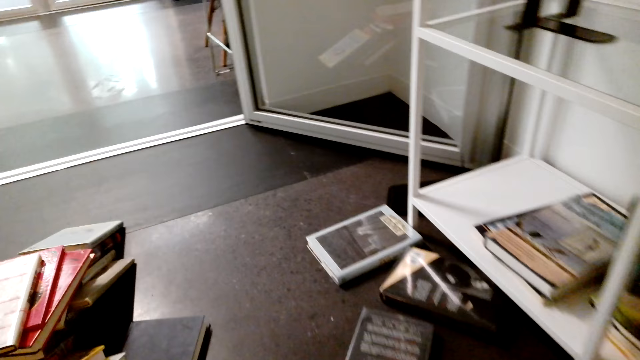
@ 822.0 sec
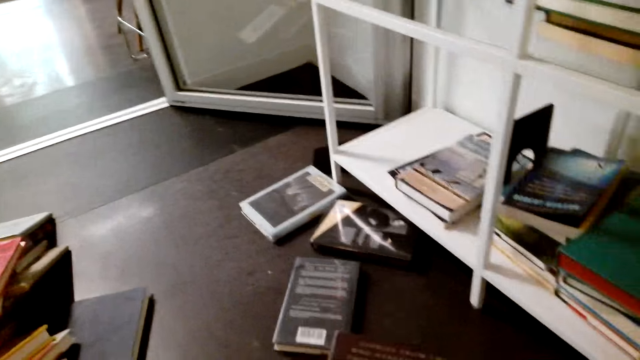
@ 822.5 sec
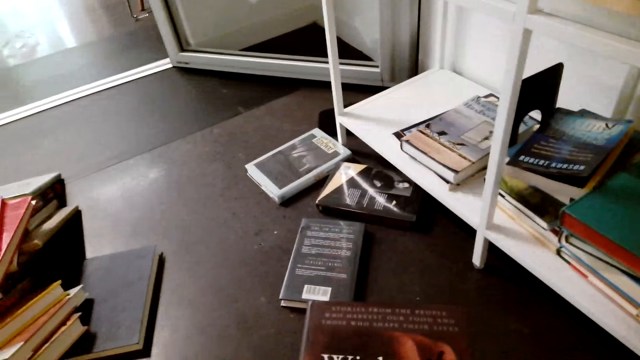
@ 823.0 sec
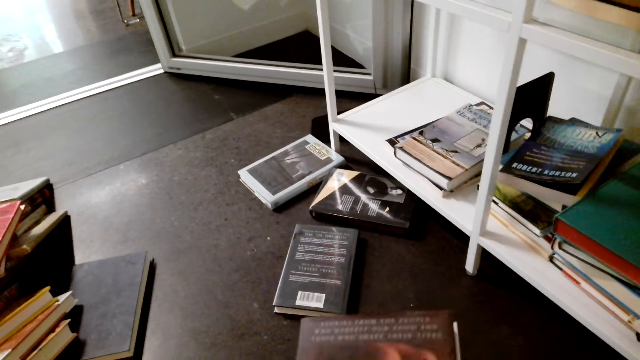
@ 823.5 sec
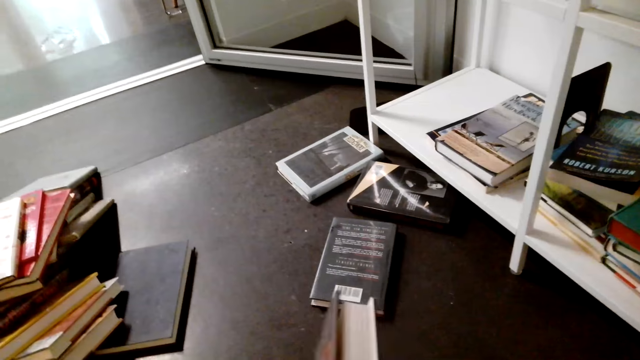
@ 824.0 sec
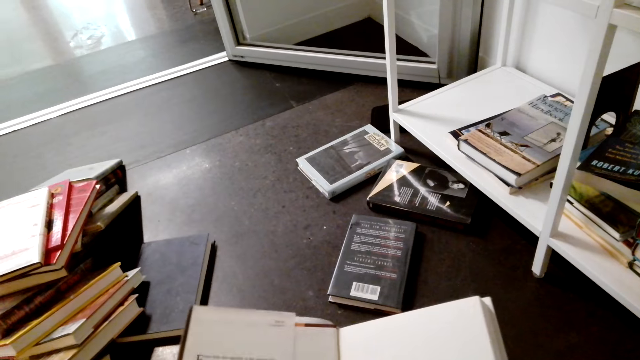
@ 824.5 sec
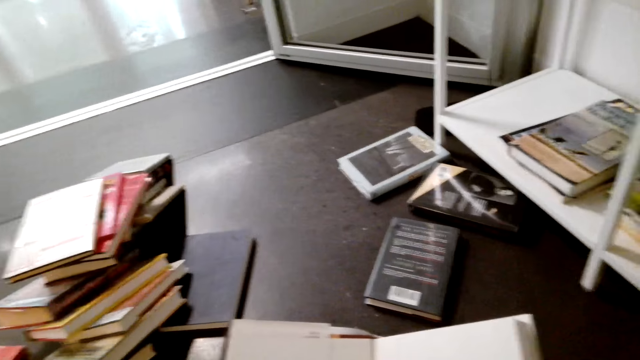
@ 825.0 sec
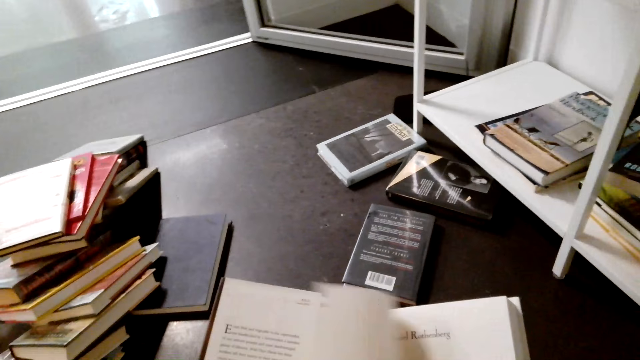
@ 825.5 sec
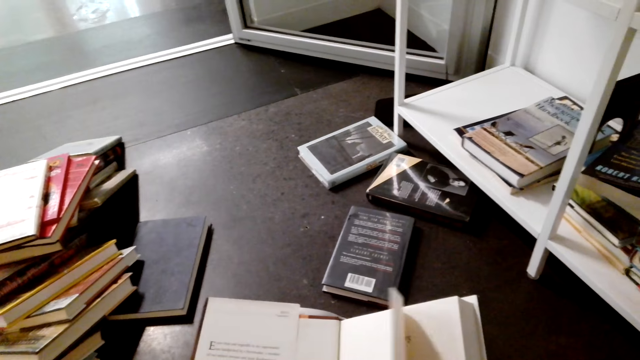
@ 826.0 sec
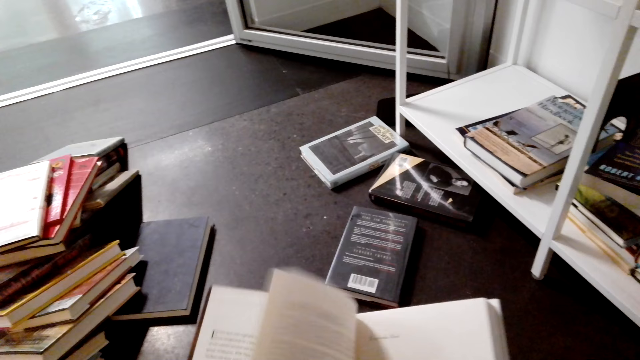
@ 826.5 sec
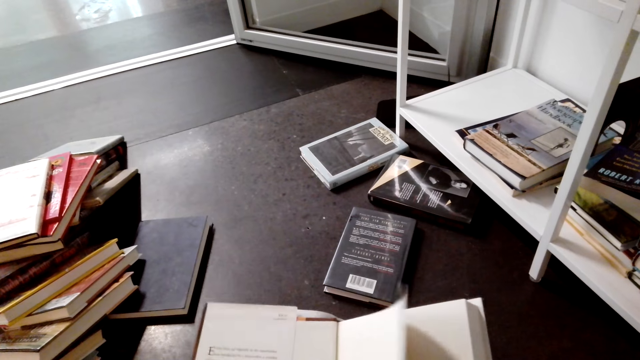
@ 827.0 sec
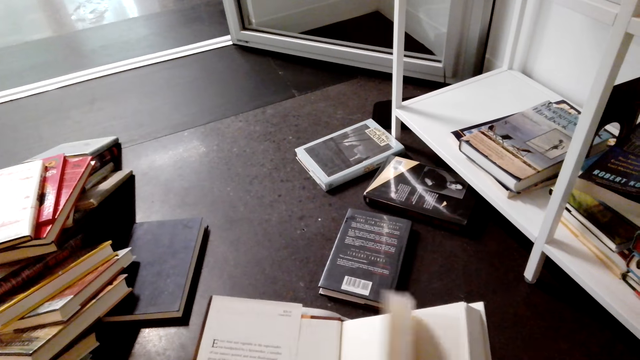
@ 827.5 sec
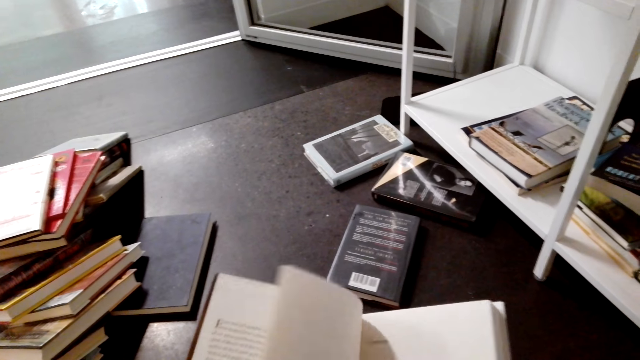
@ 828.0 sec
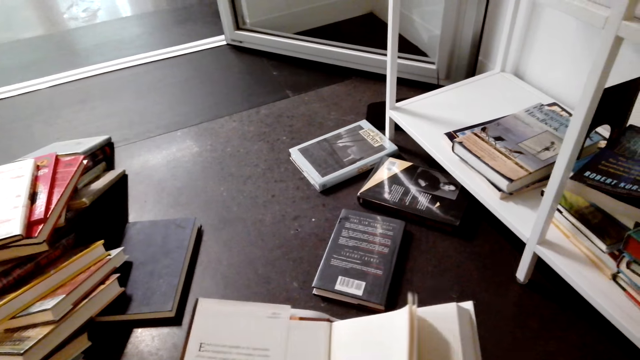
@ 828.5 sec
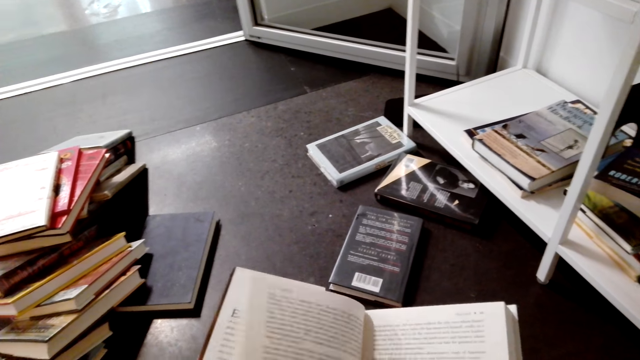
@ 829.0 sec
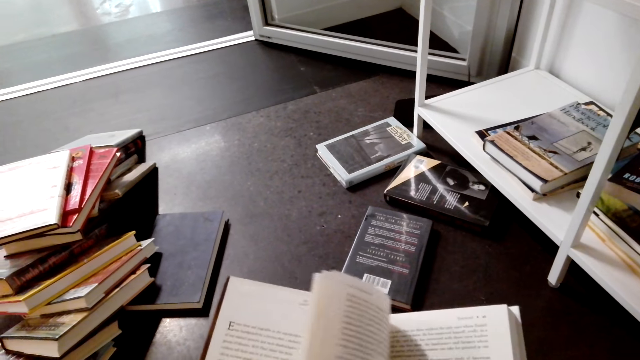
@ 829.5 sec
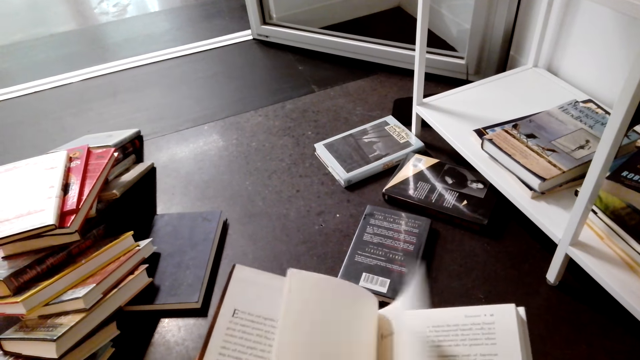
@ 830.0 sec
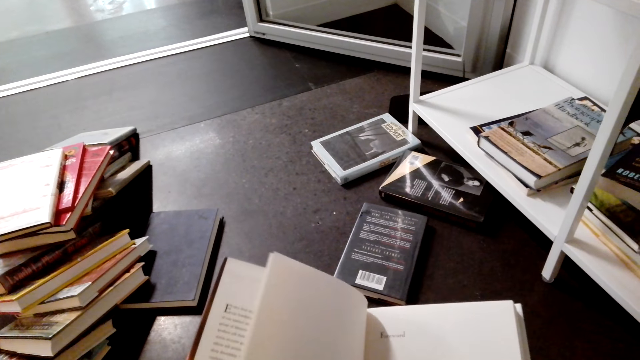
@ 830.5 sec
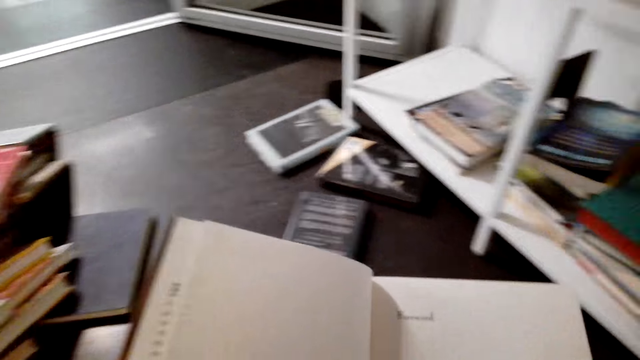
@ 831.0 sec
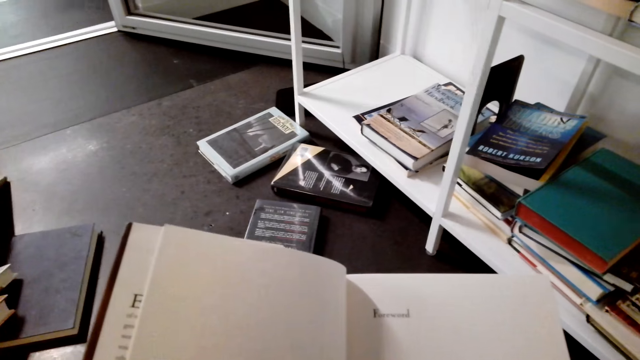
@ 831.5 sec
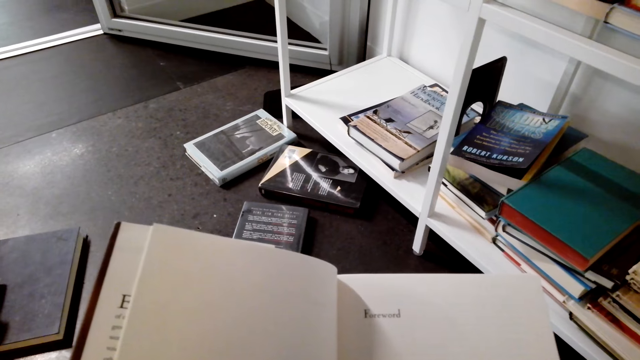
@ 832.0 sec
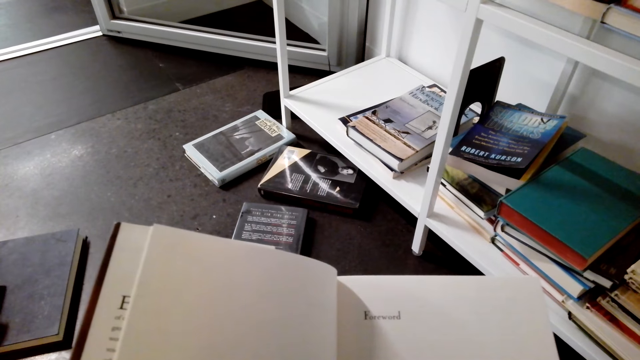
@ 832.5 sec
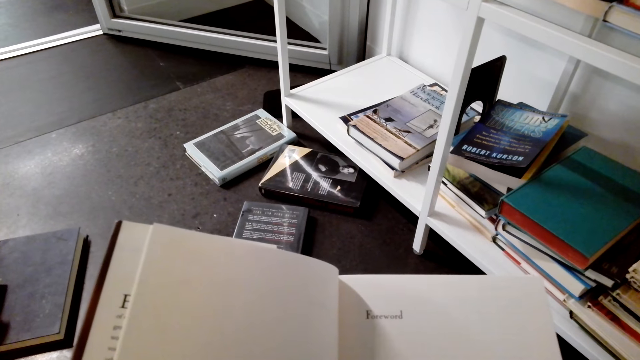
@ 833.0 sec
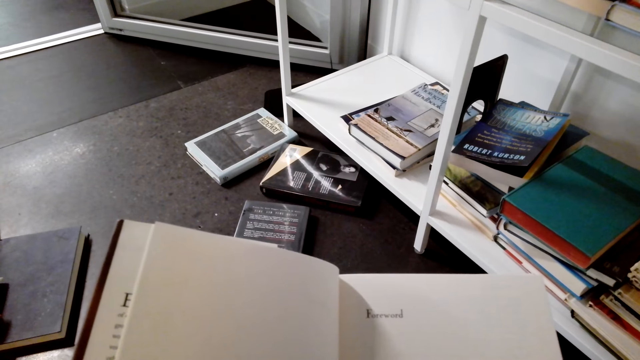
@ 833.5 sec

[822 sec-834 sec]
The camera wearer holds a story book with her hands. She opens the story book with her hands.

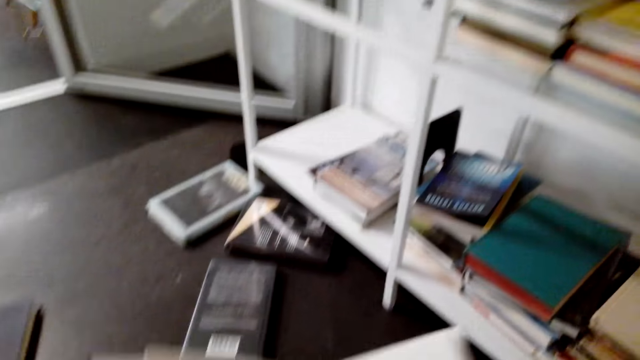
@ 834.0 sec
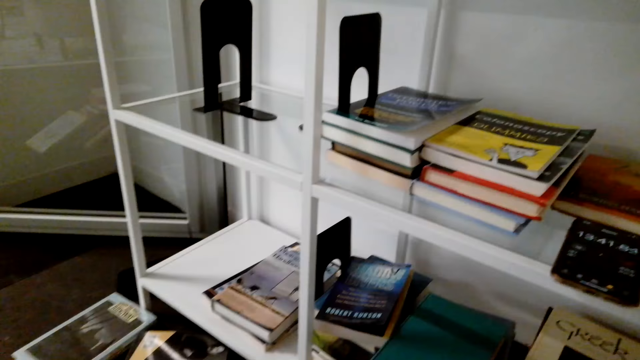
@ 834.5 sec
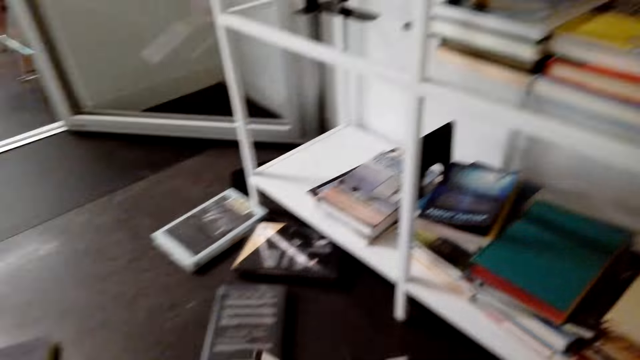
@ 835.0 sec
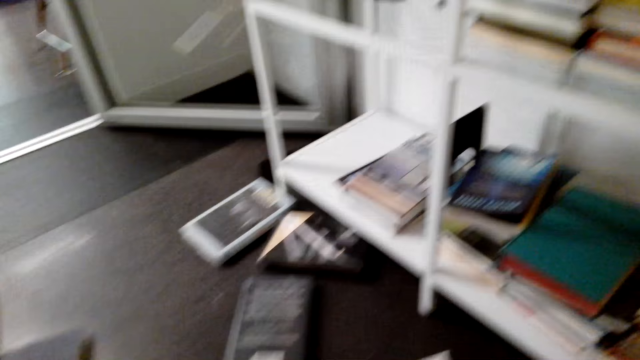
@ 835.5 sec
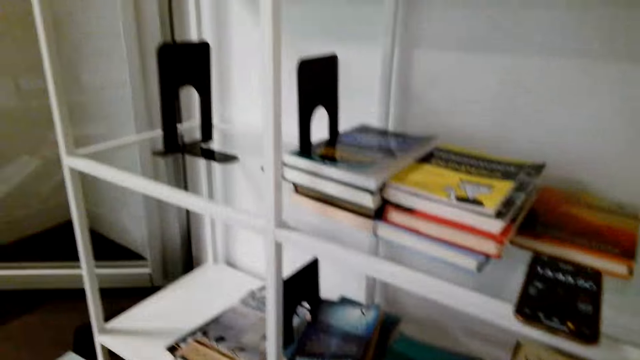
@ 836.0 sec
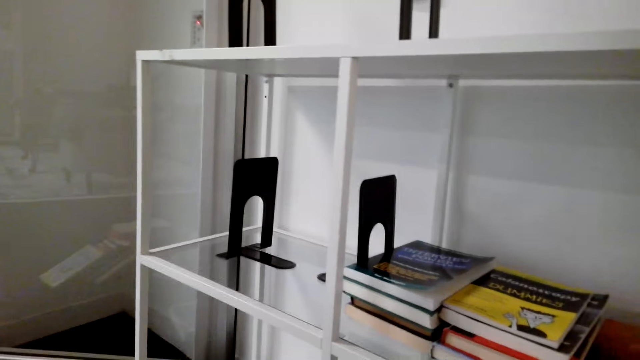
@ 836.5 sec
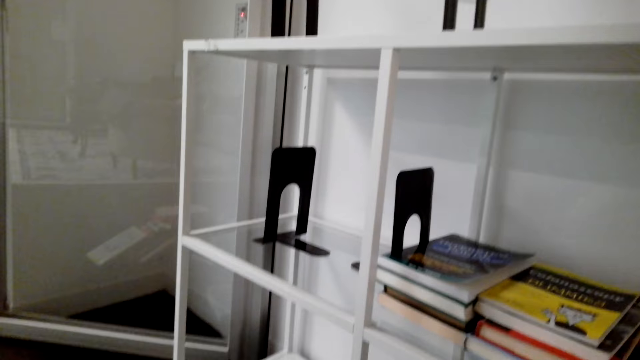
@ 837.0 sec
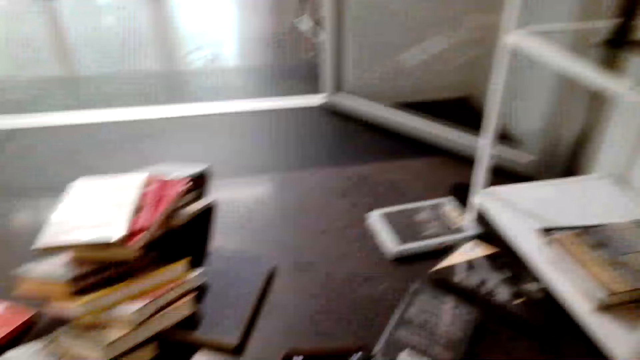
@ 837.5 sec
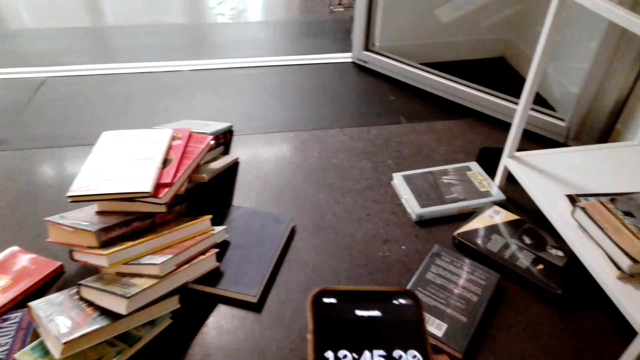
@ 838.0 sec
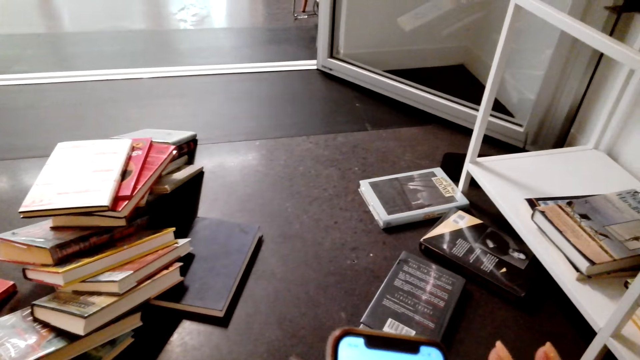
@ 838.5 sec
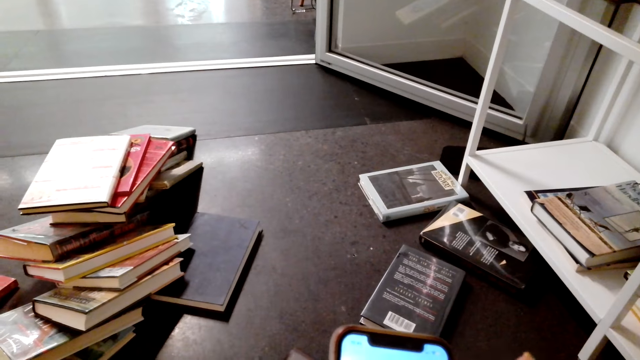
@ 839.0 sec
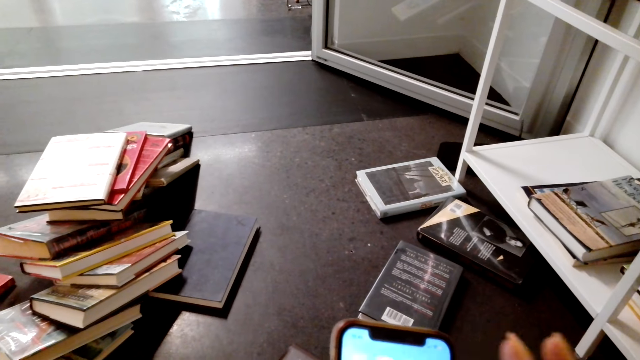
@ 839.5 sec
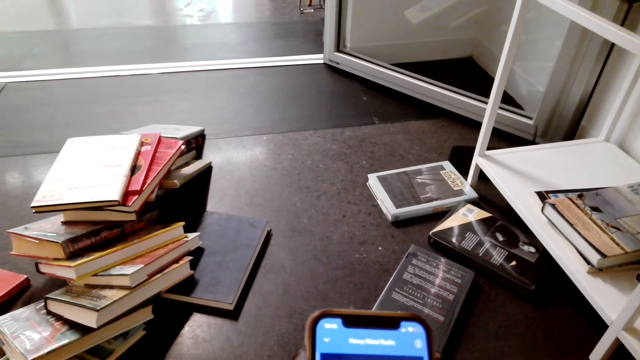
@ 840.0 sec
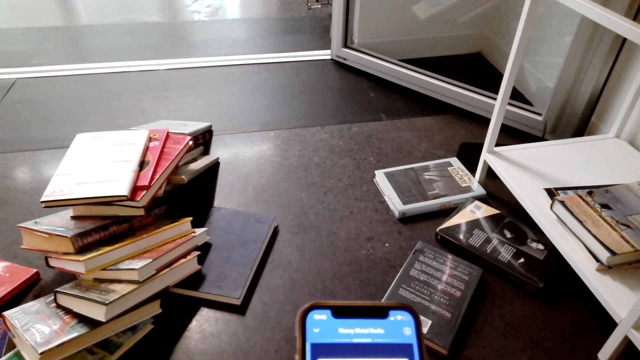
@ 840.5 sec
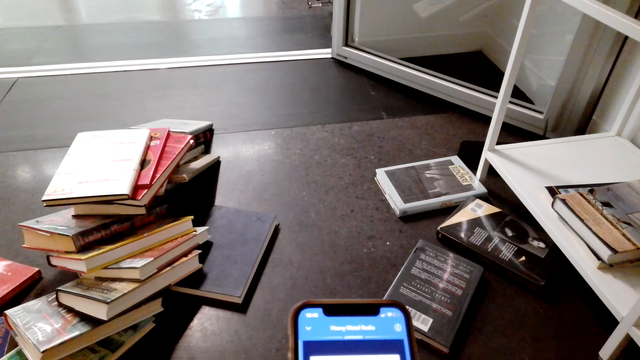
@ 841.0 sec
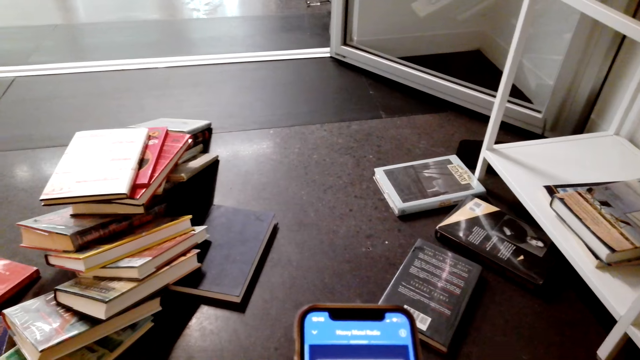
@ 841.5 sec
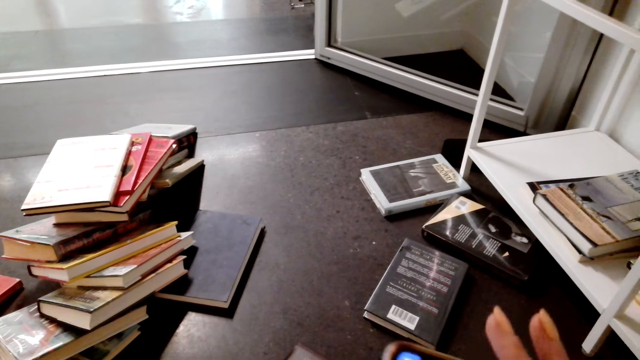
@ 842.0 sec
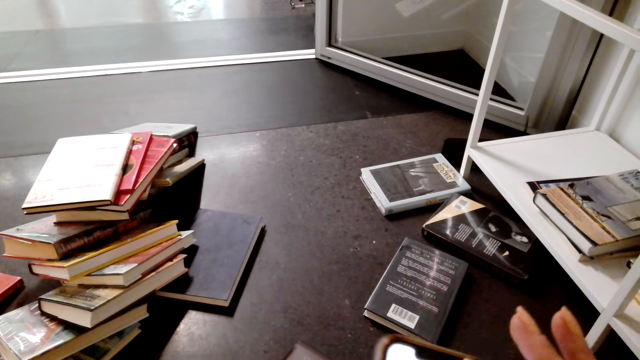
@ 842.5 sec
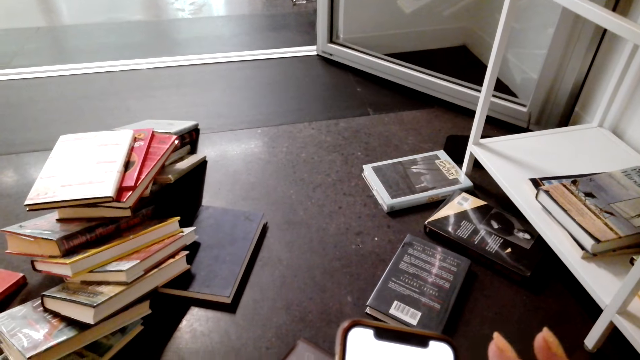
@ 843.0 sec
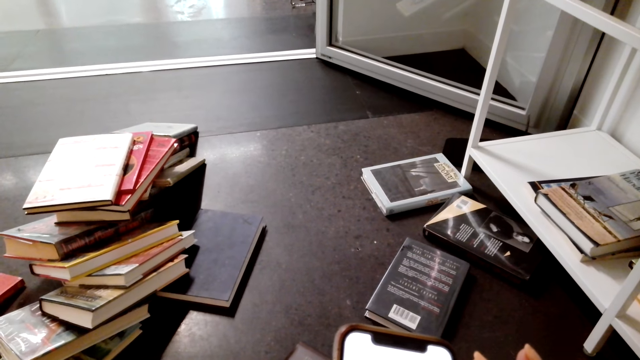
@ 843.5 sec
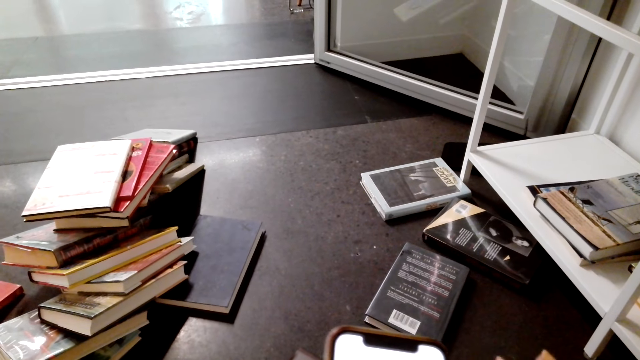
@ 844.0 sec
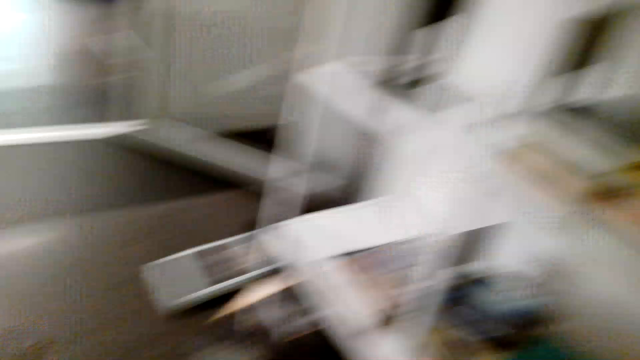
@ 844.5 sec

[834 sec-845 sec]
The camera wearer holds her phone with her hands. She operates her phone with her right hand.
